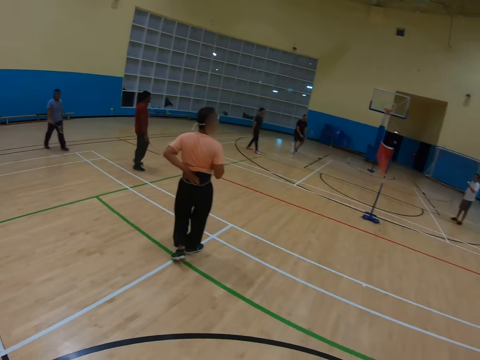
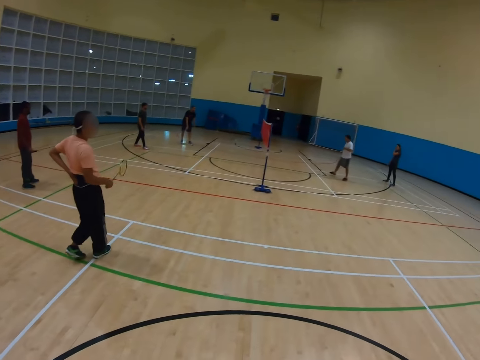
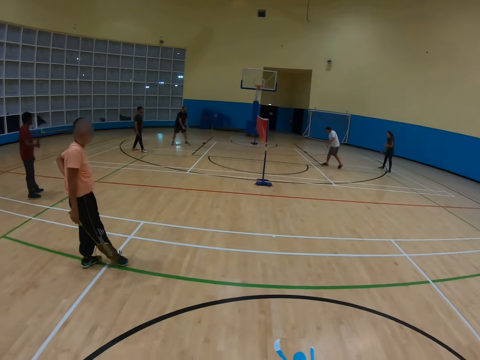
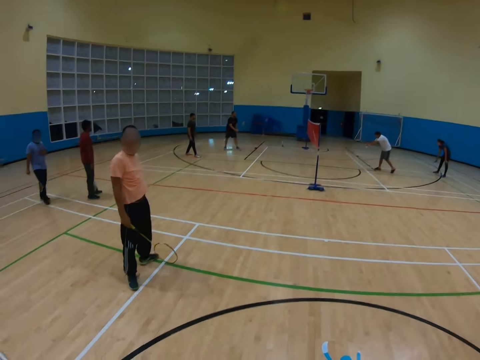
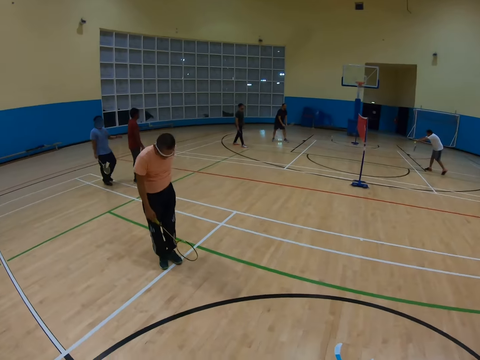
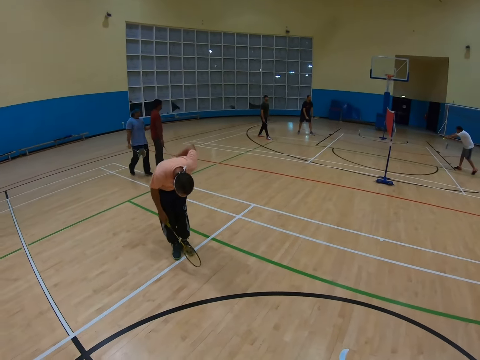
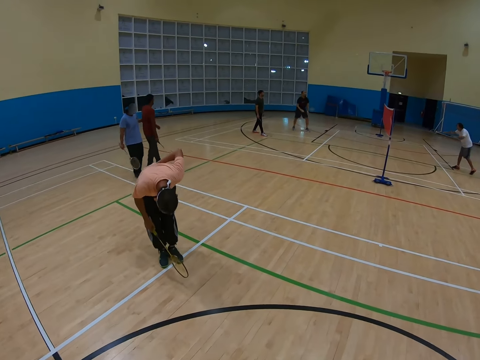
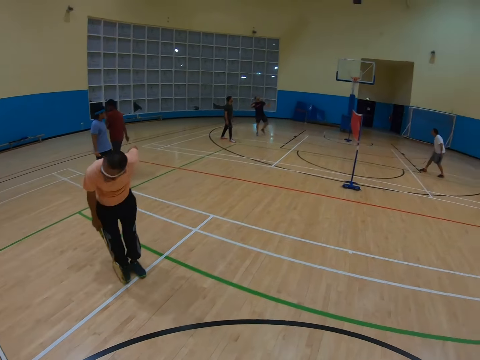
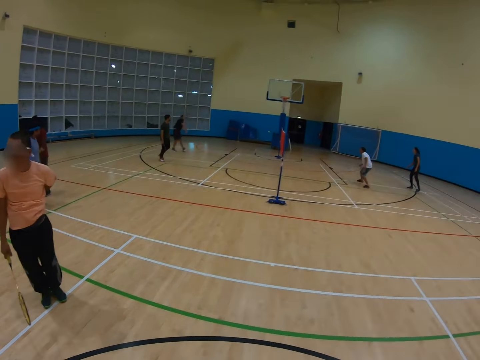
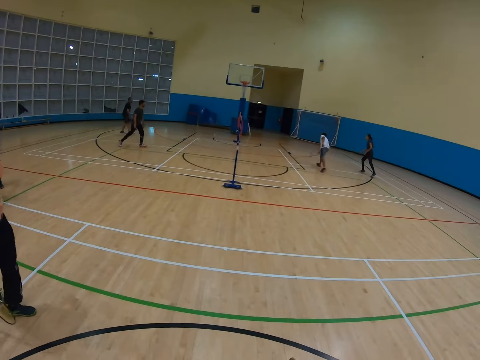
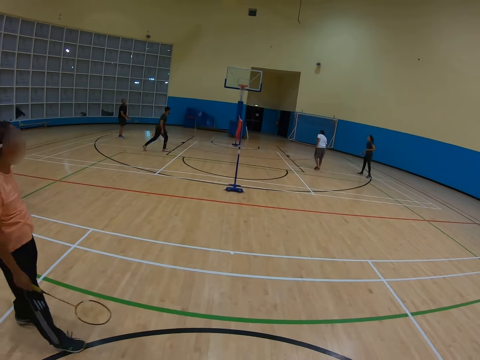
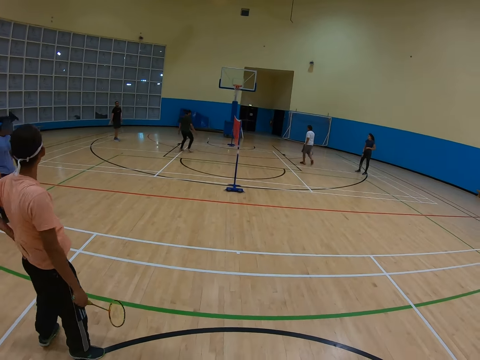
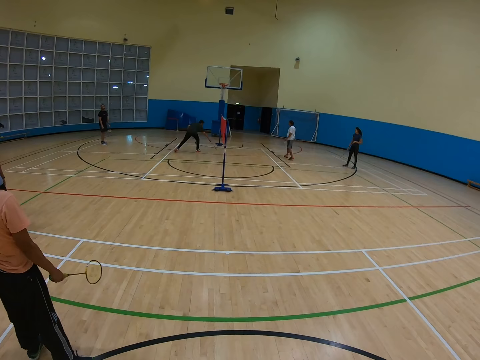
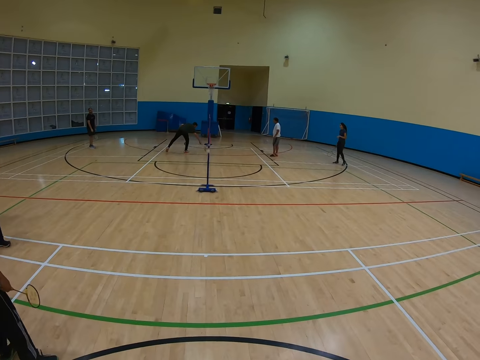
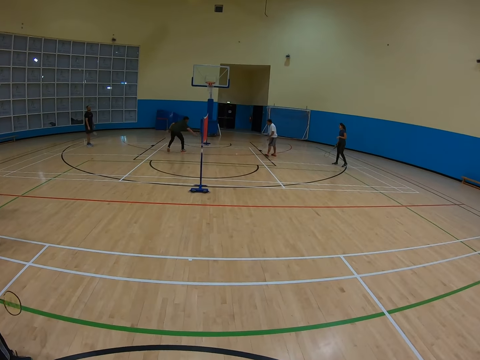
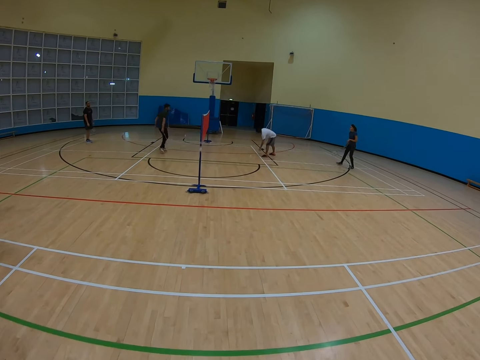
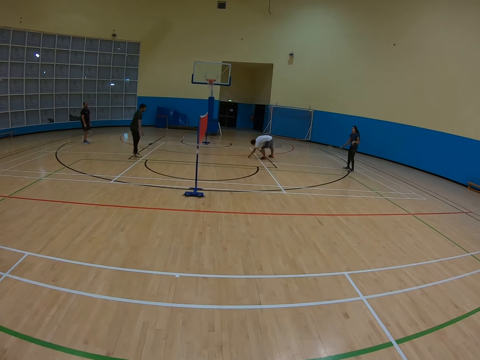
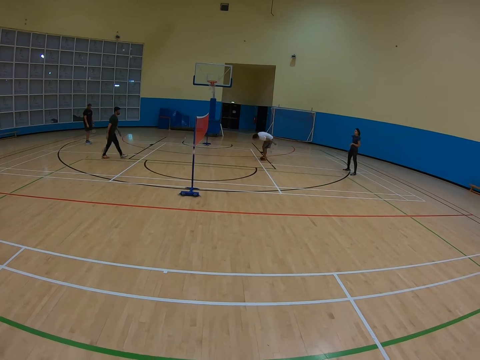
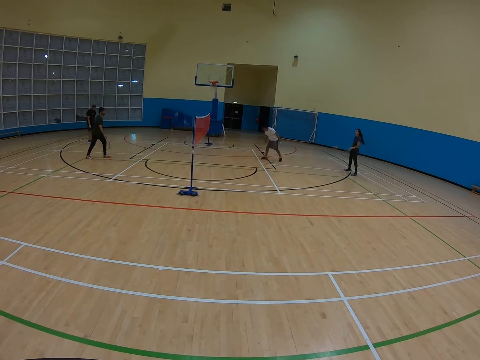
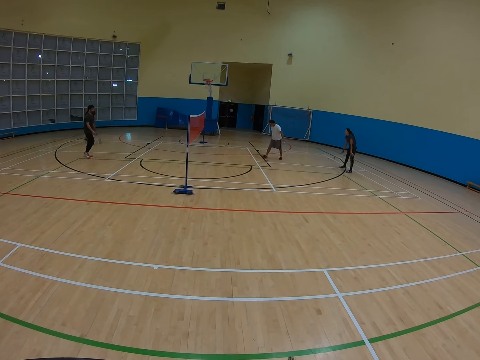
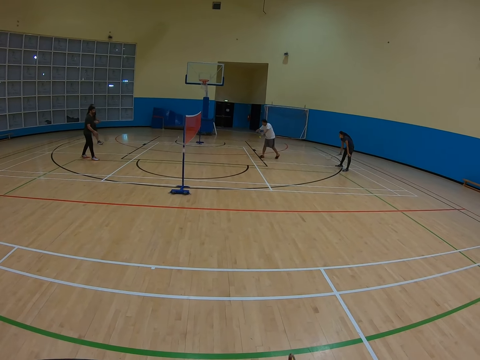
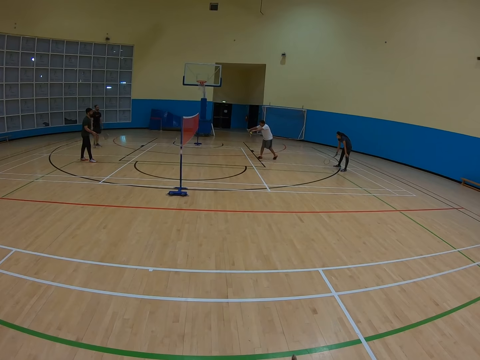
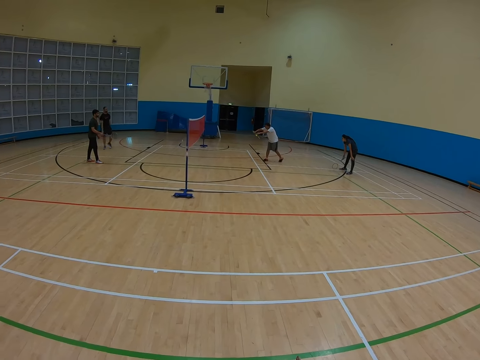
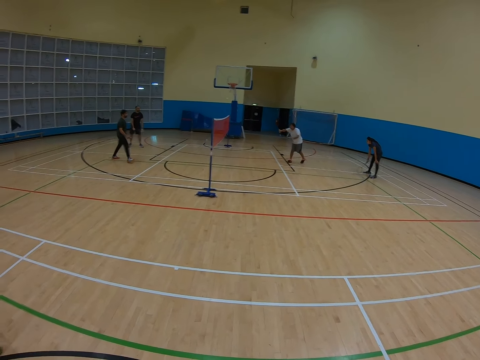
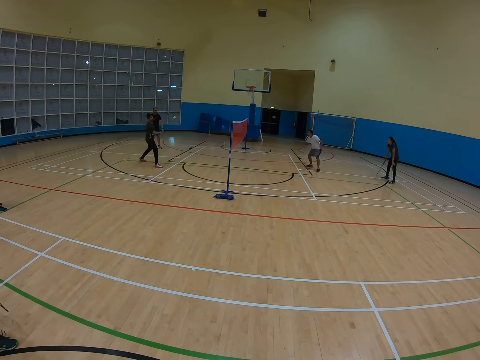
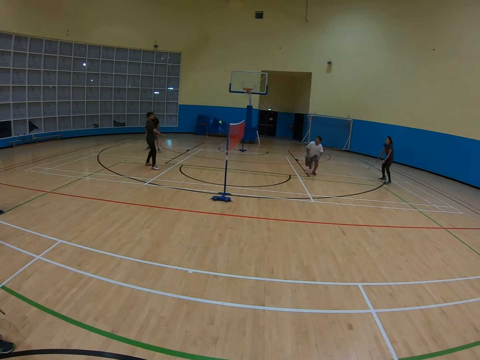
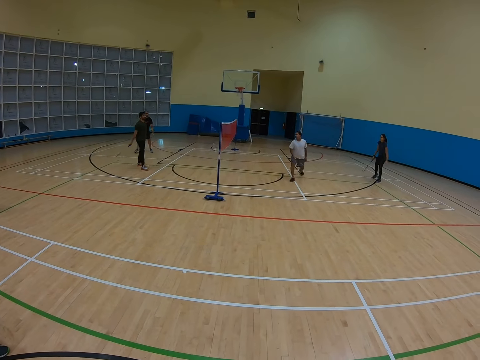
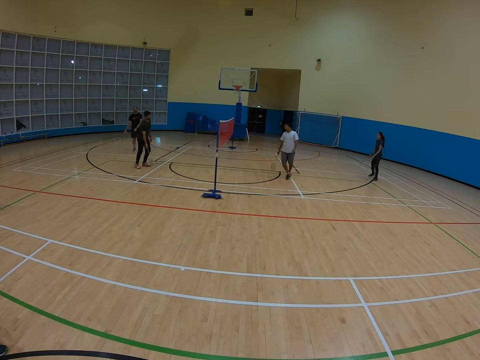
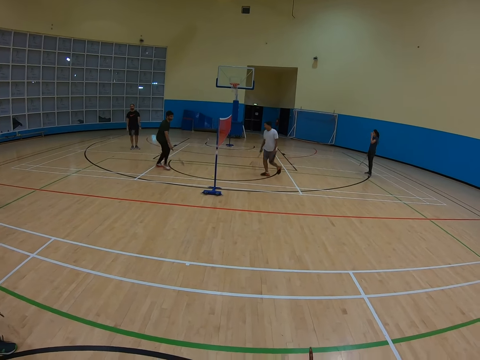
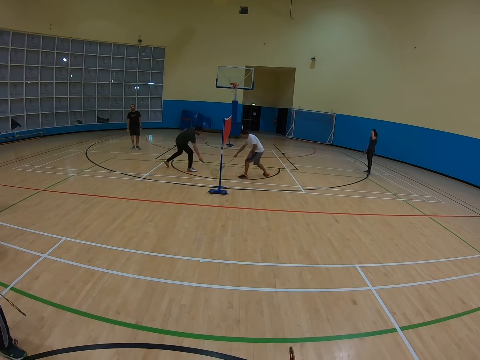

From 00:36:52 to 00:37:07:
A man watches the badminton game. Another man bows down. The camera wearer watches the badminton game.

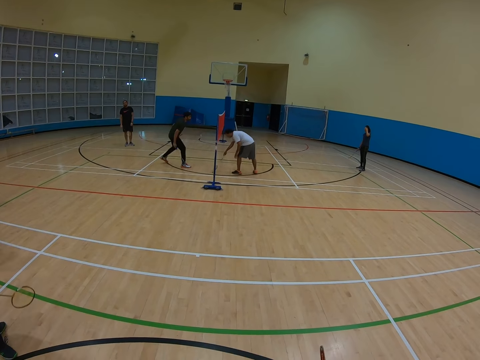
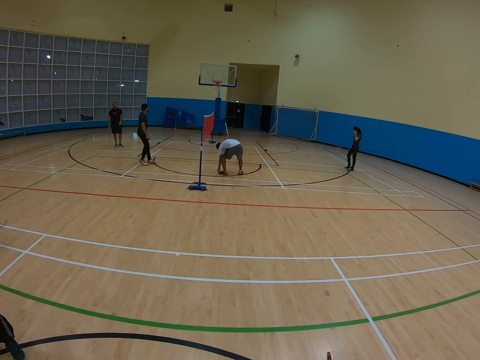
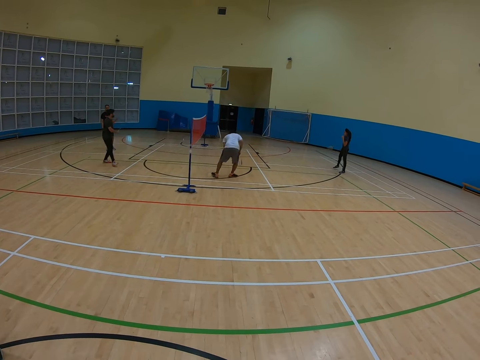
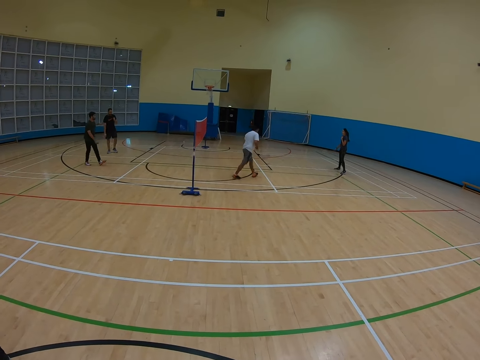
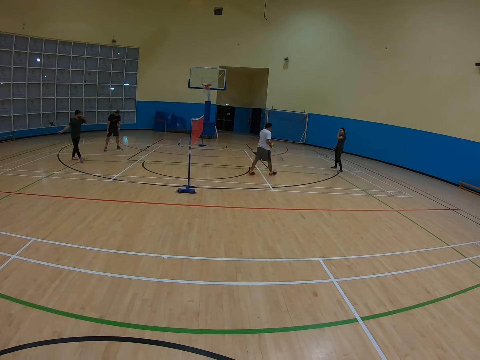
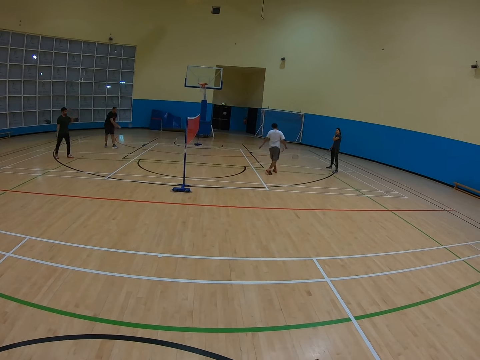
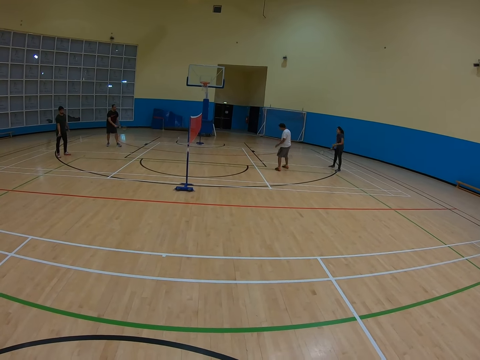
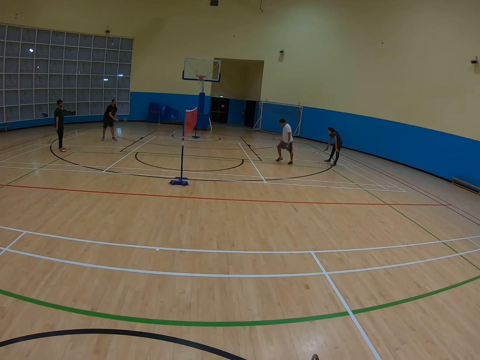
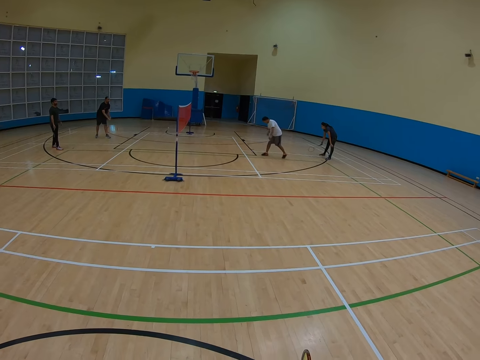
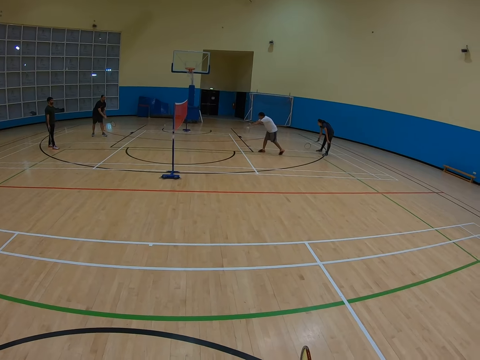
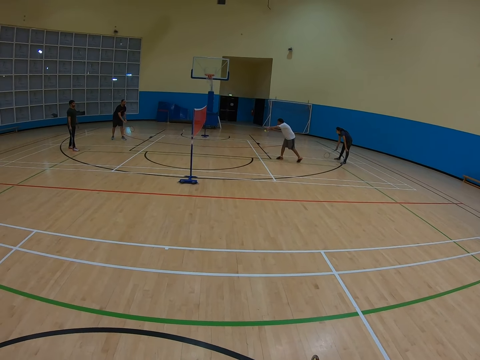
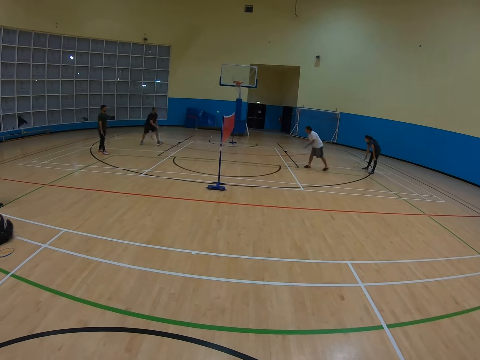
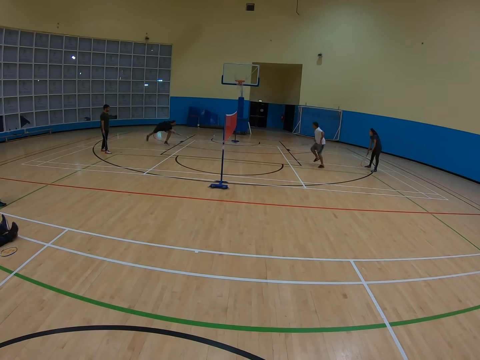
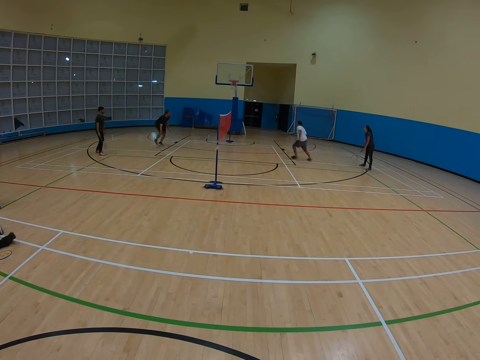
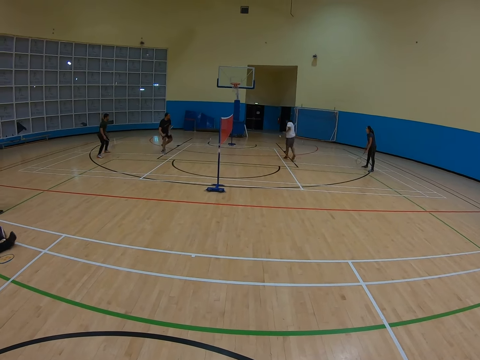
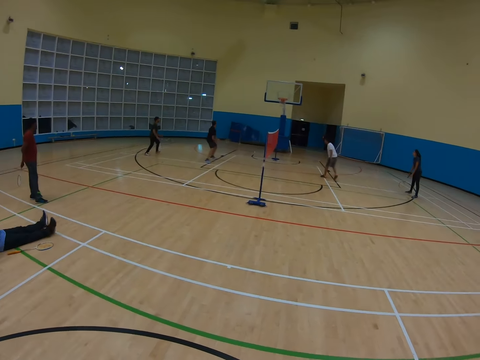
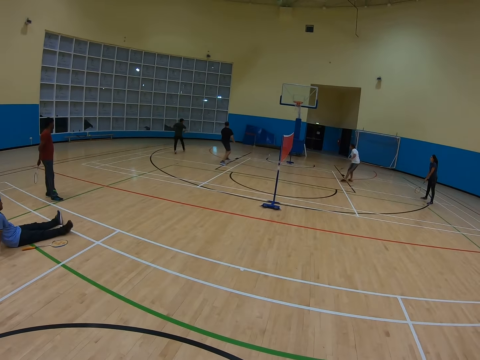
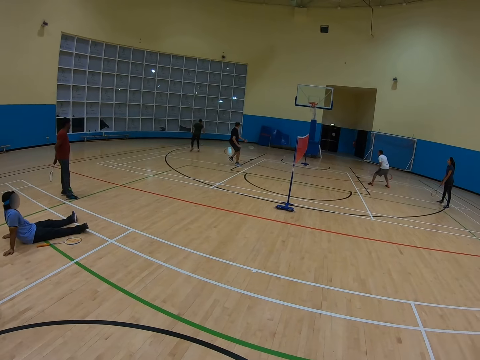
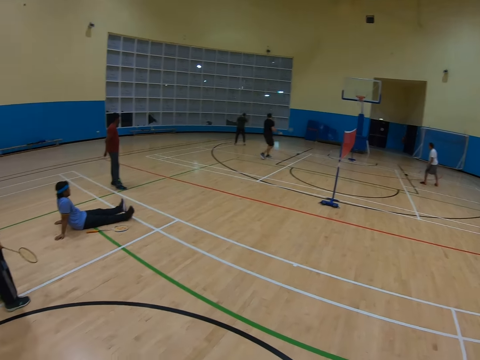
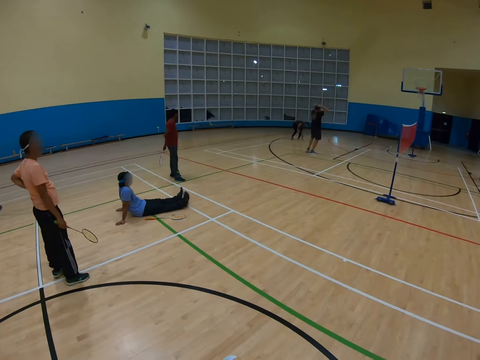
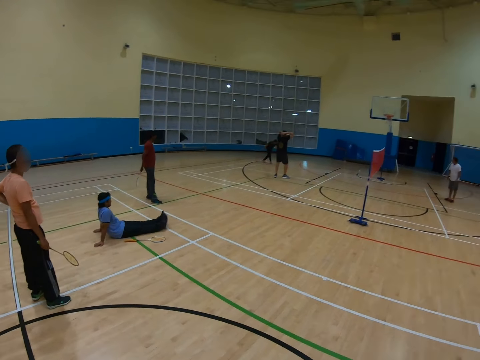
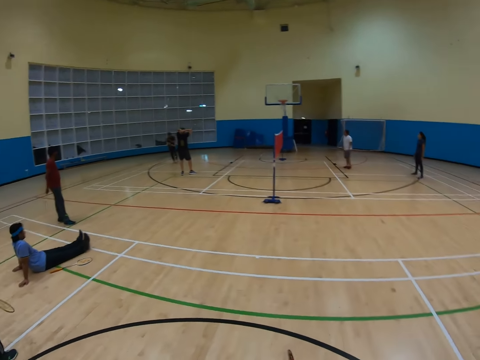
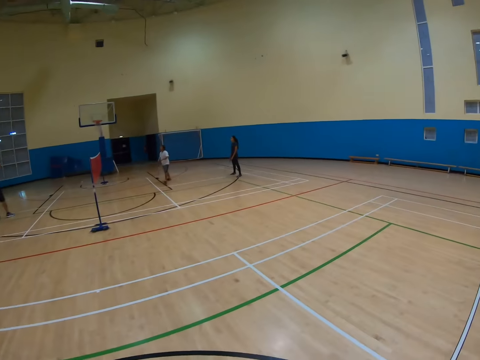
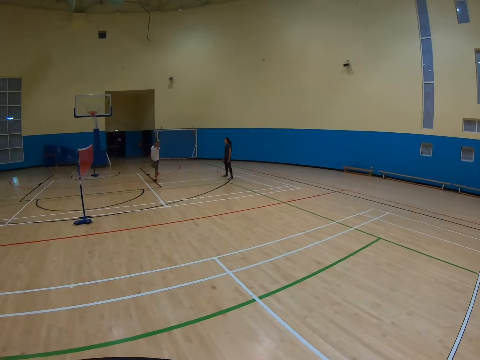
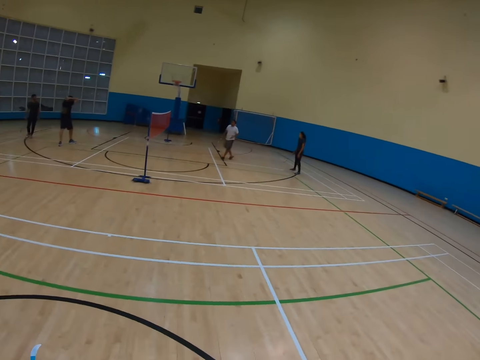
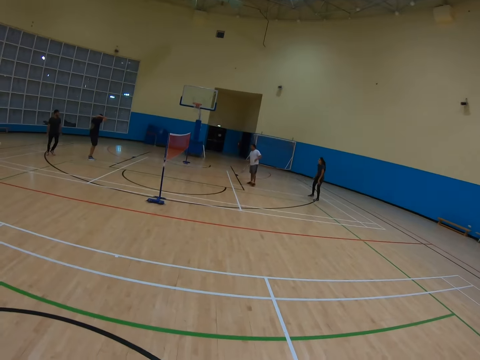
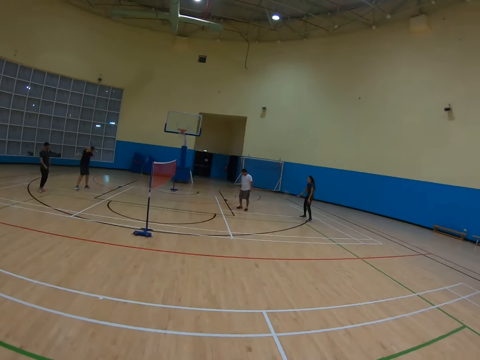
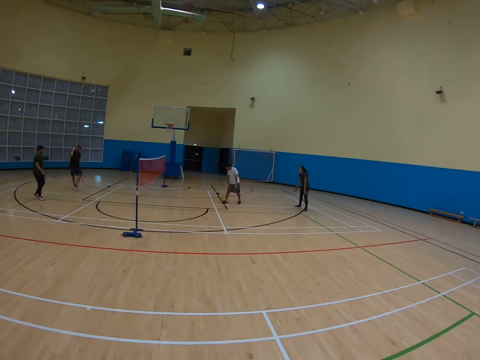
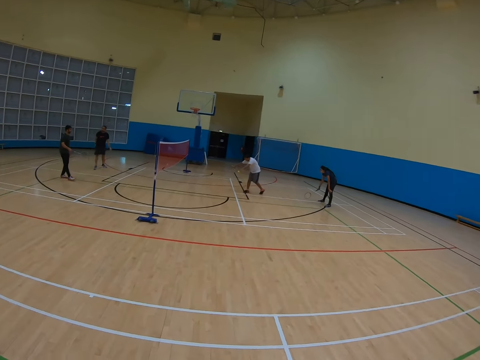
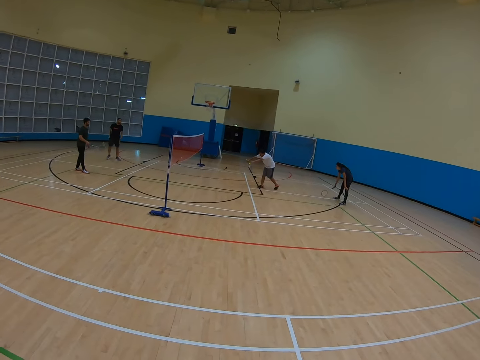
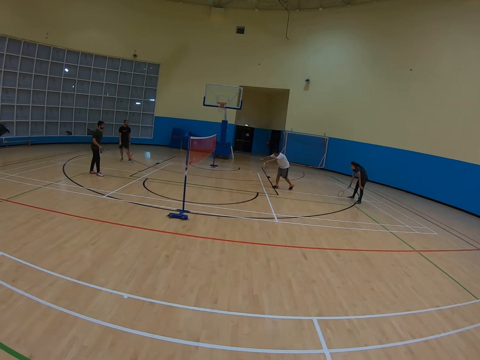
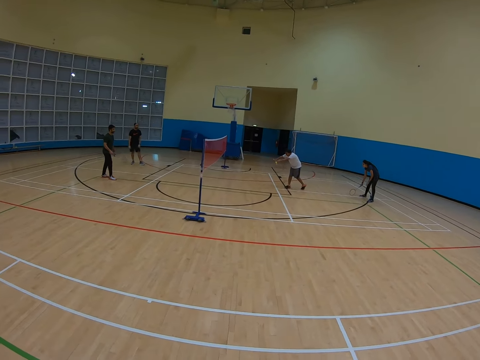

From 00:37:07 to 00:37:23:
A man sits down and watches the badminton game. The camera wearer watches the badminton game.
